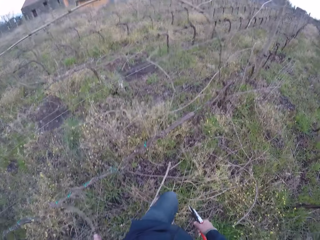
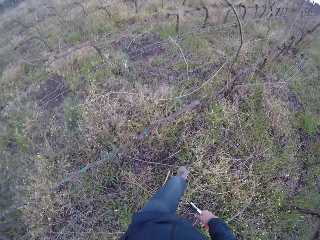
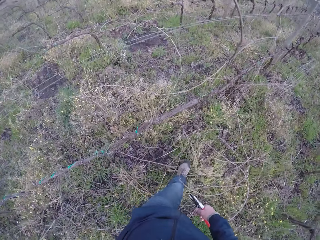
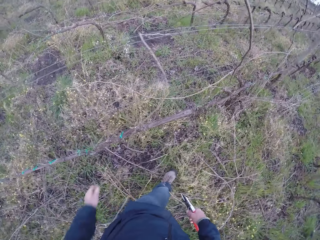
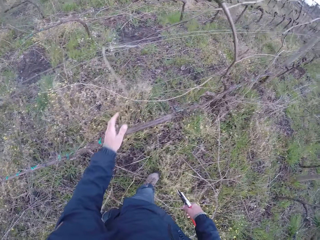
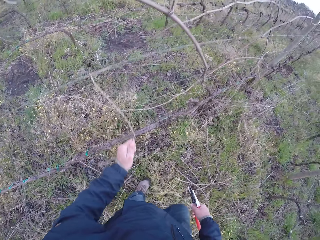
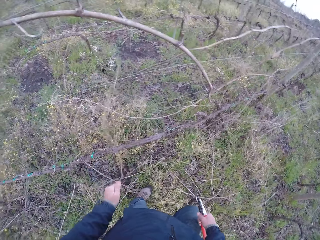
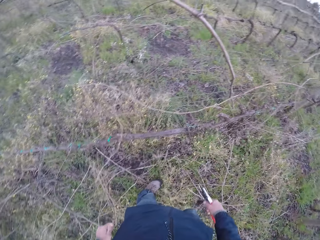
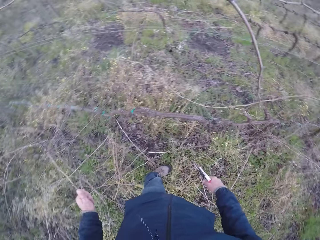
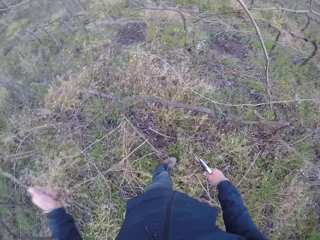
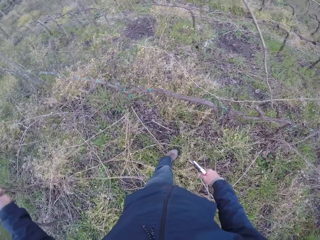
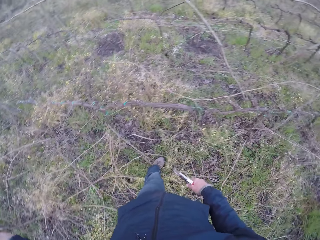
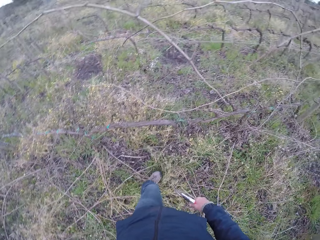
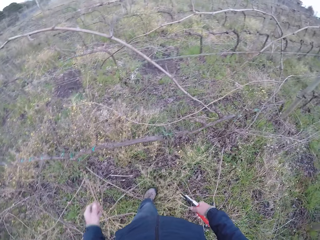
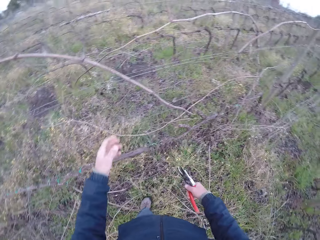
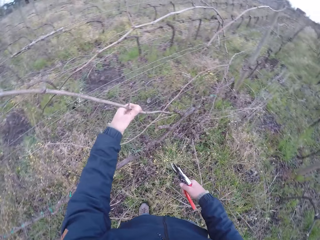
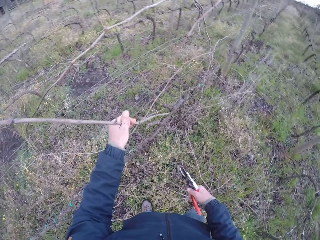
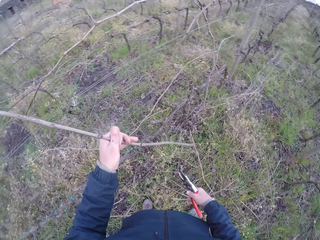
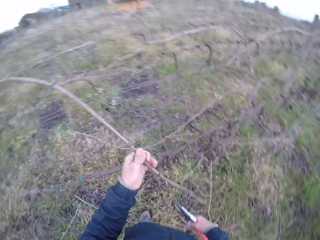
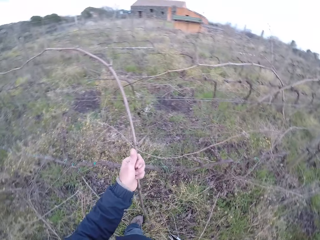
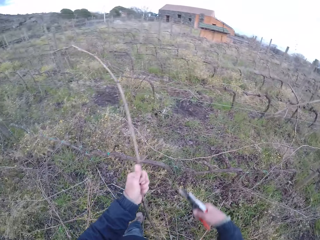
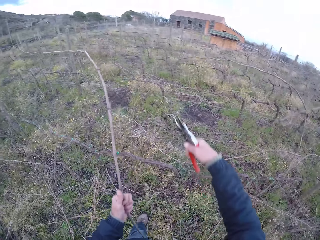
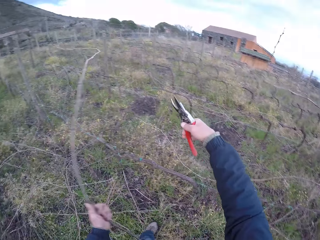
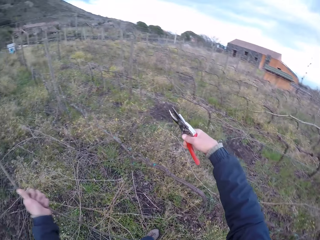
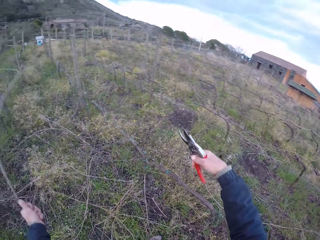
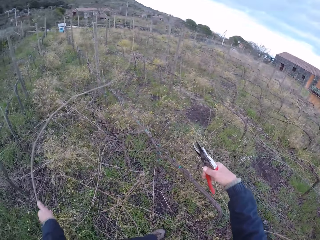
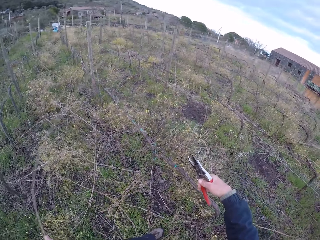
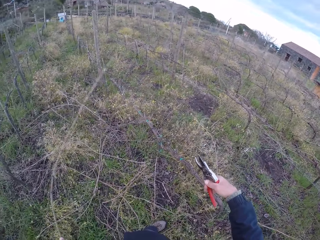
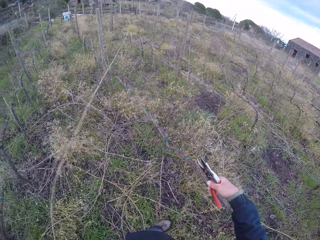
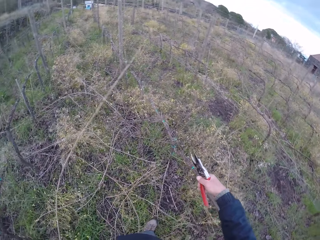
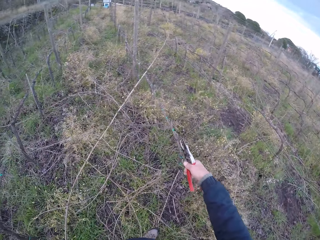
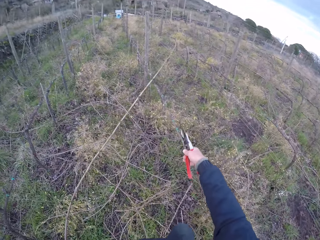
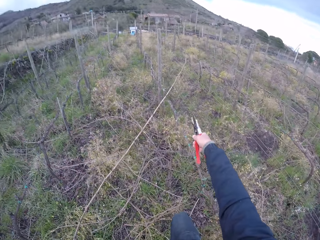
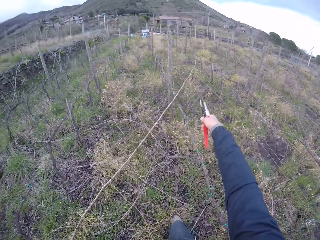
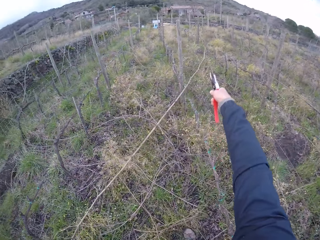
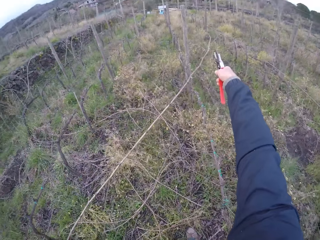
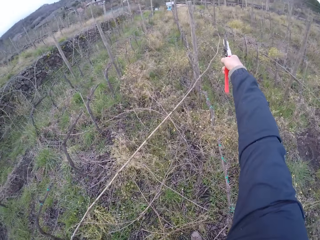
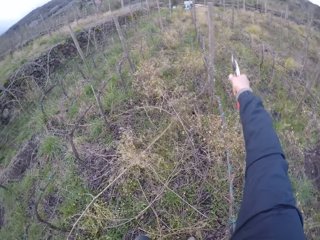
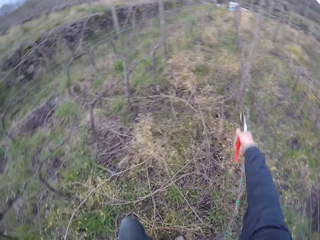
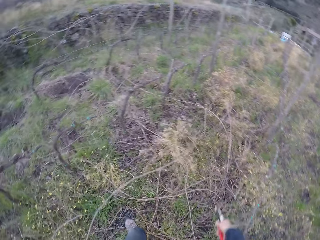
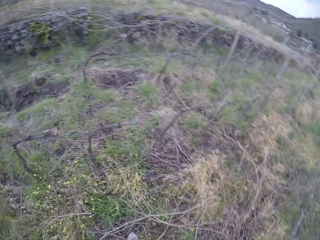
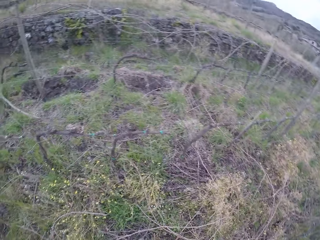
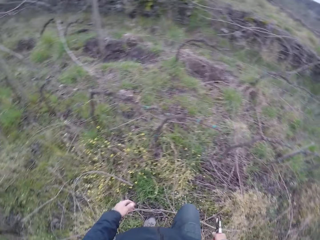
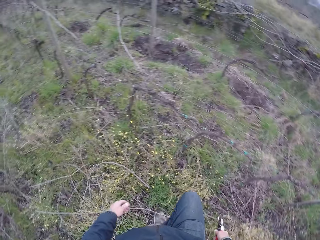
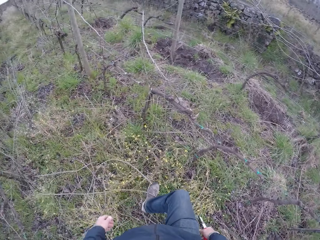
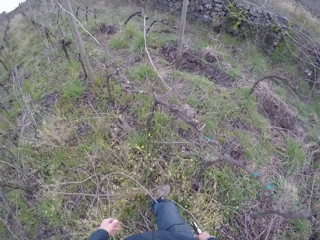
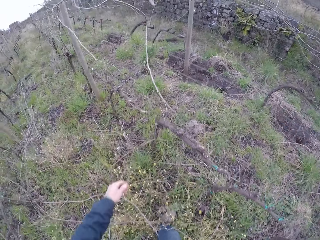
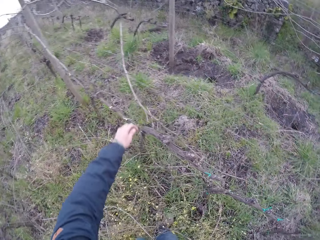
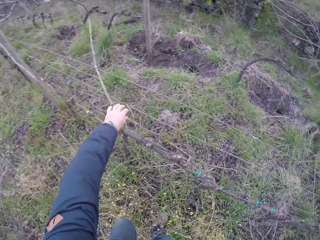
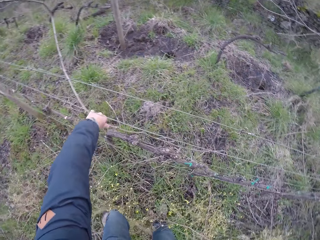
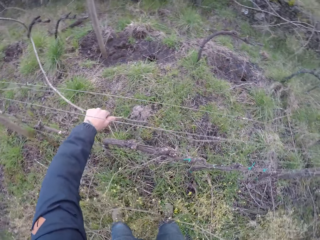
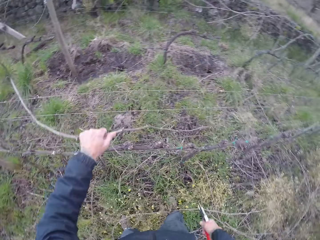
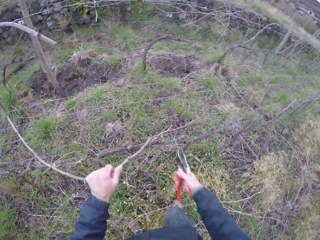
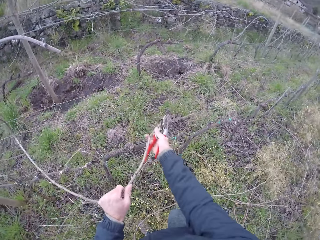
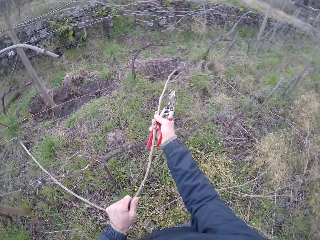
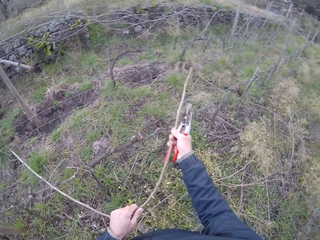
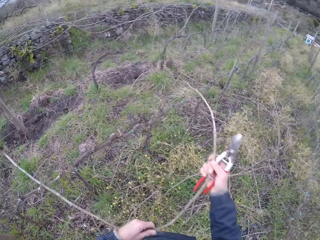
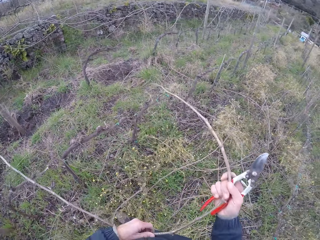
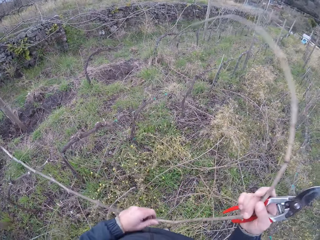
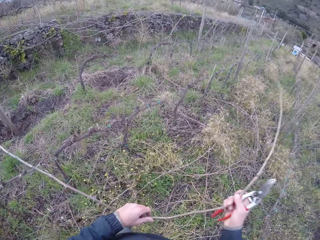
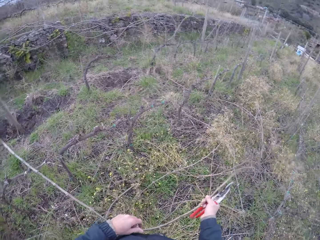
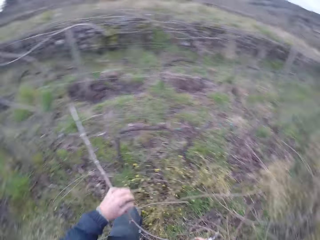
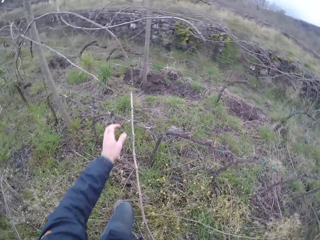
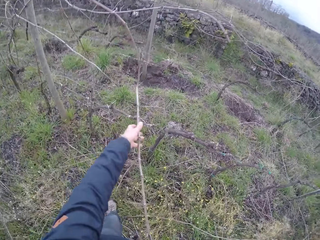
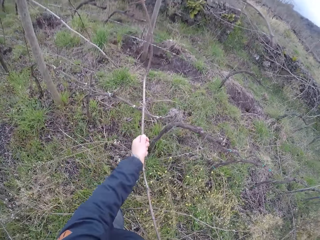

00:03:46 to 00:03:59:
The camera wearer pulls the wood. He drops the wood on the ground. He pulls the wood. He cuts the twig with the secateurs in his right hand. He drops the wood on the ground. He pulls a twig from the wire fence with his left hand. He pulls the twig from the wire fence with both hands.

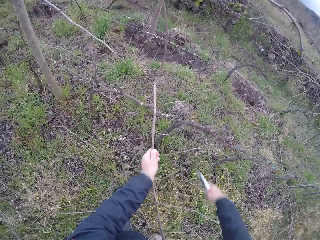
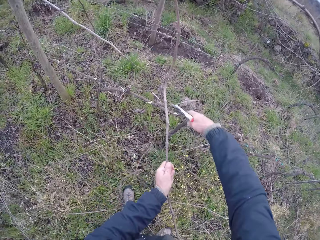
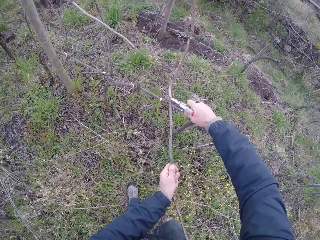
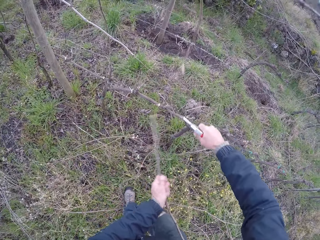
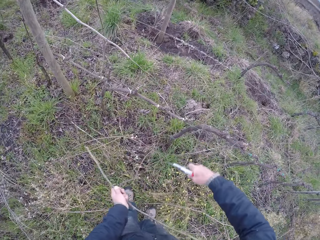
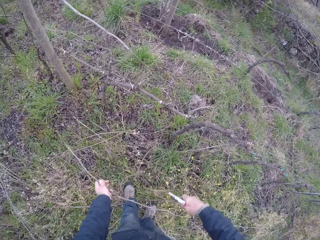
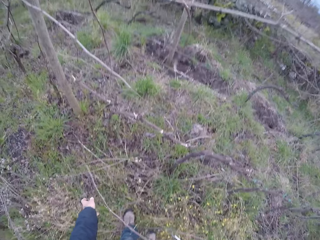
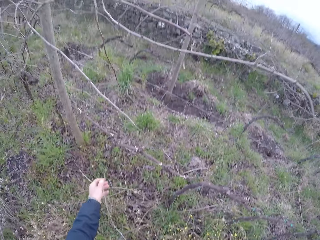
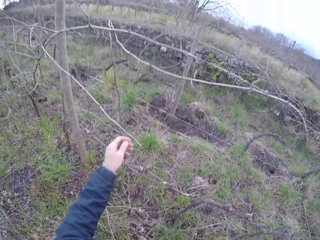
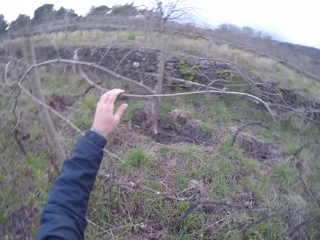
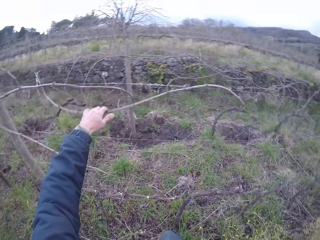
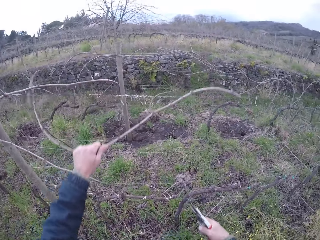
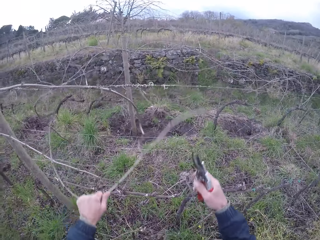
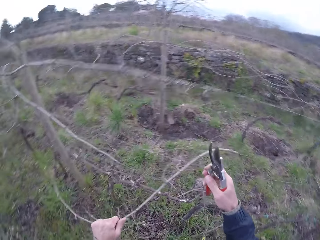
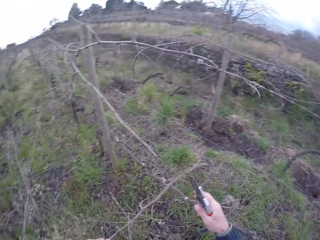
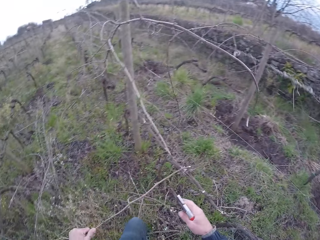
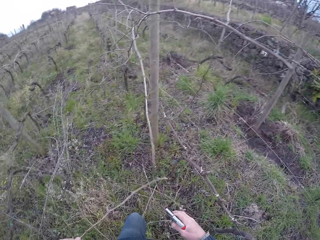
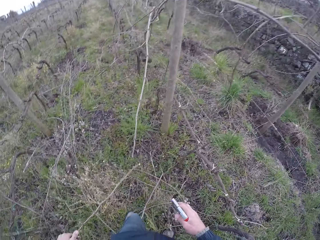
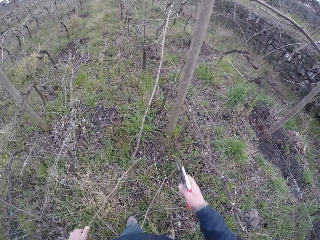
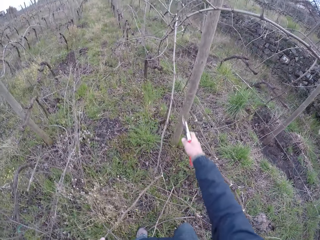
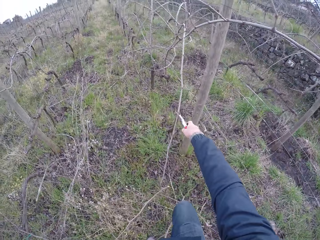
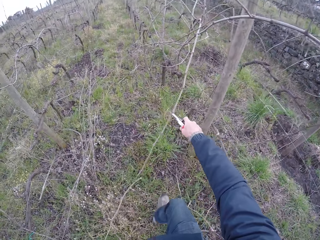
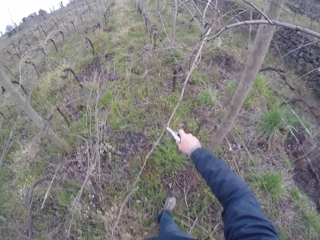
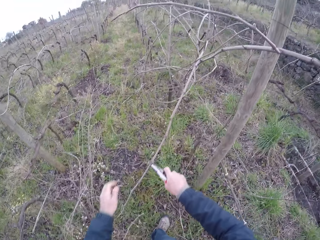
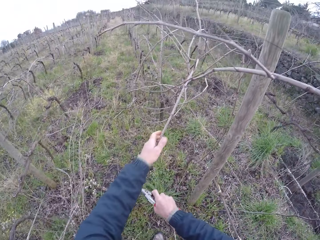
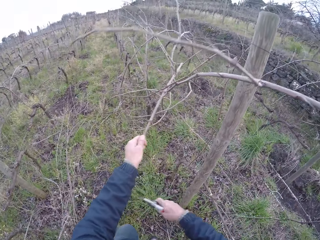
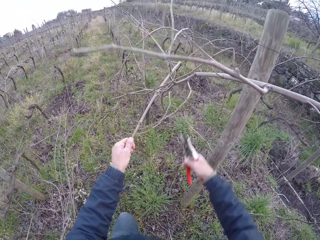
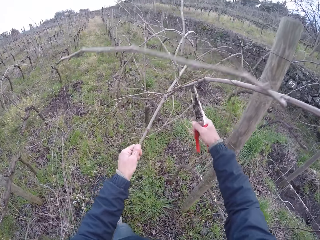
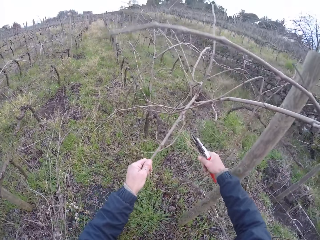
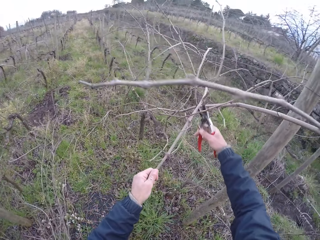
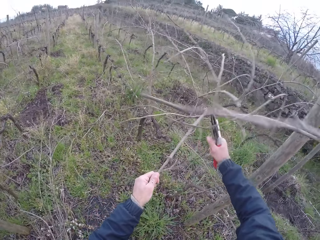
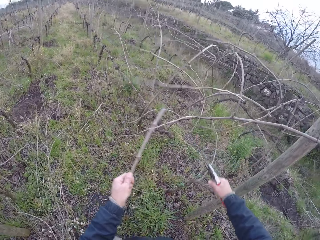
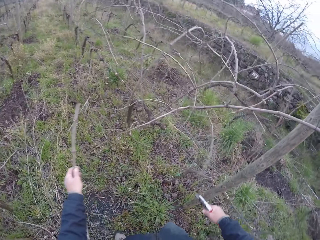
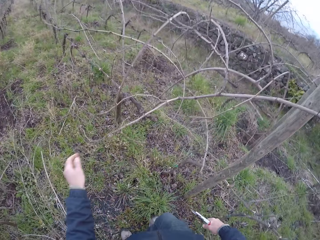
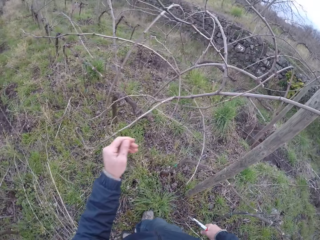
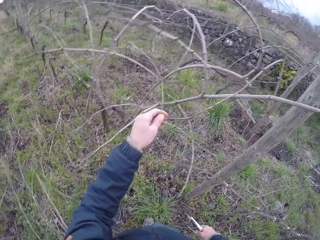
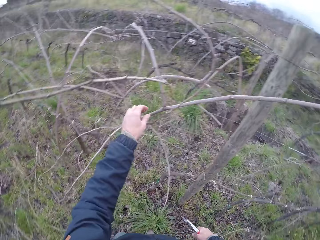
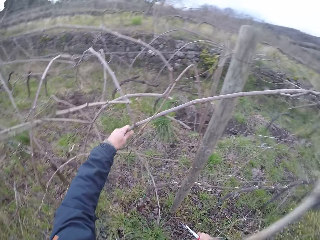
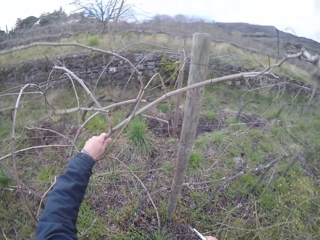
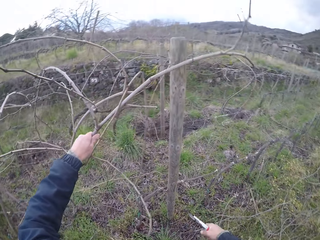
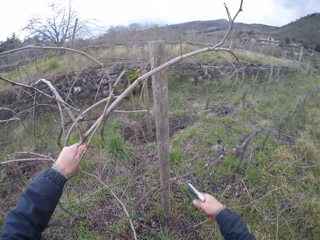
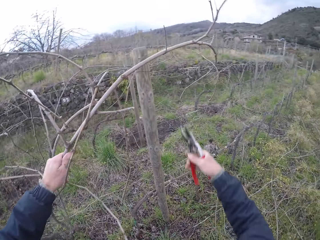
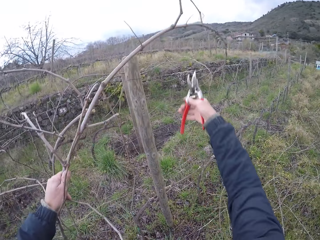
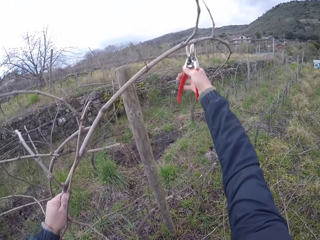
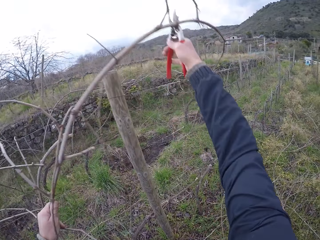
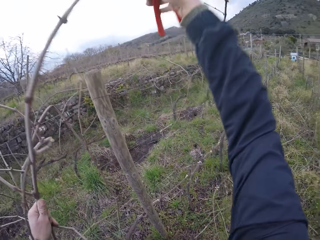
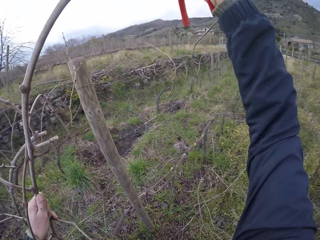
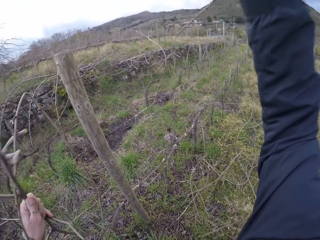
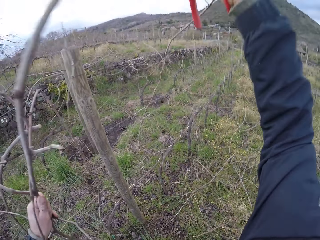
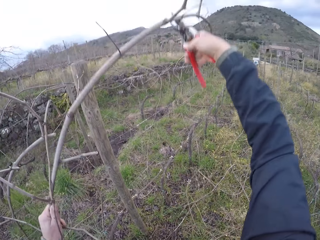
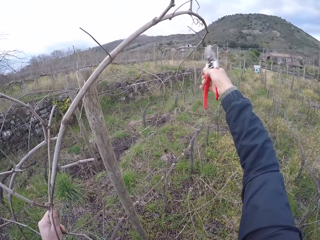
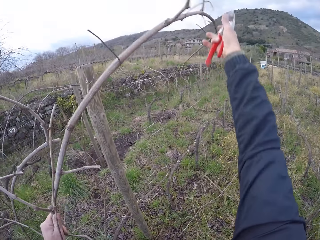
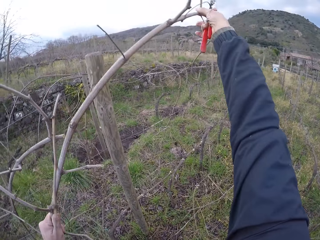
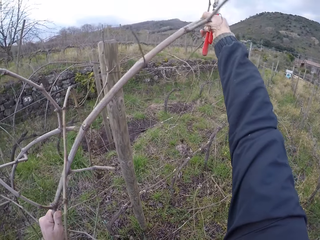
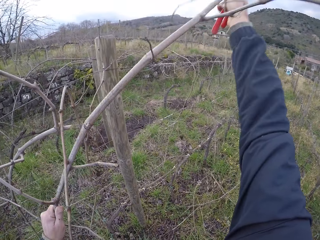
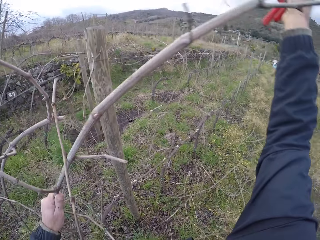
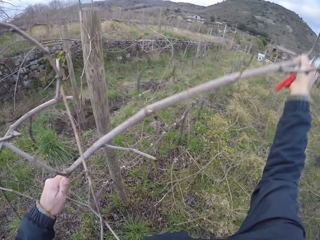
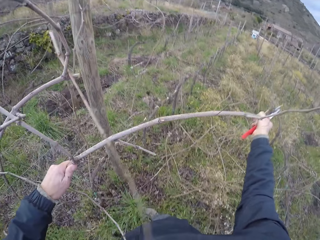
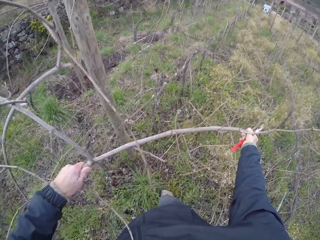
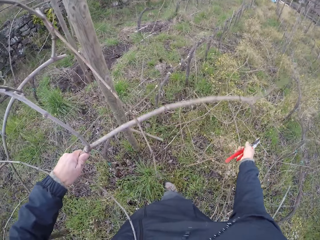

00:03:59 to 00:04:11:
The camera wearer cuts the twig with the secateurs in his right hand. He drops the wood on the ground. He removes the twig on the wire fence with both hands. He holds the twig with the secateurs in his right hand. He cuts the twig with the secateurs in his right hand. He drops the wood on the ground. He removes a twig on the wire fence with both hands. He cuts the wood with the secateurs.
